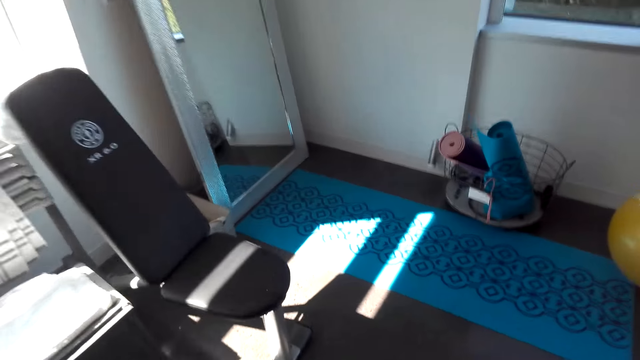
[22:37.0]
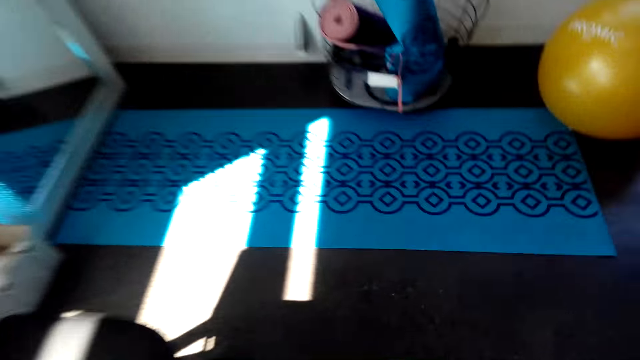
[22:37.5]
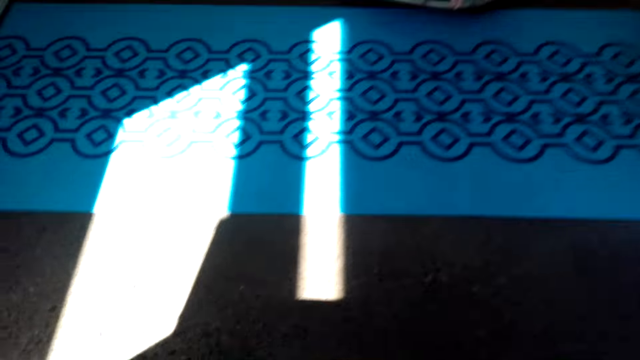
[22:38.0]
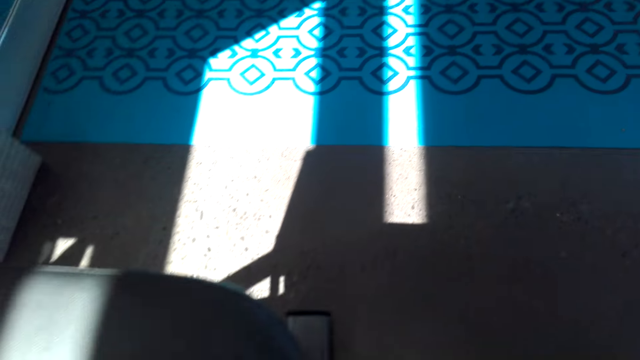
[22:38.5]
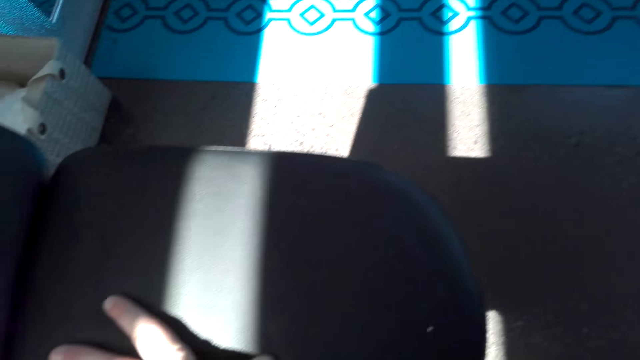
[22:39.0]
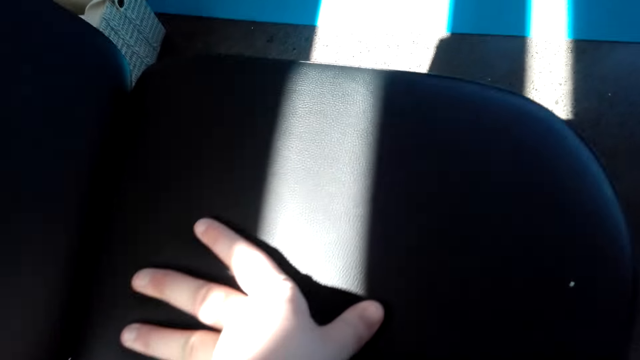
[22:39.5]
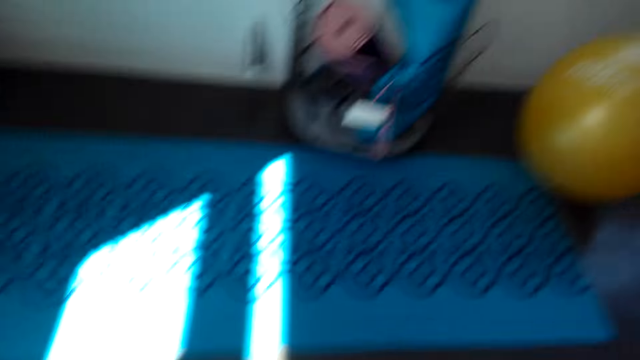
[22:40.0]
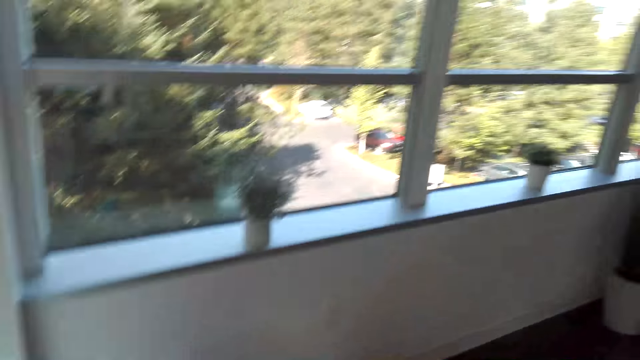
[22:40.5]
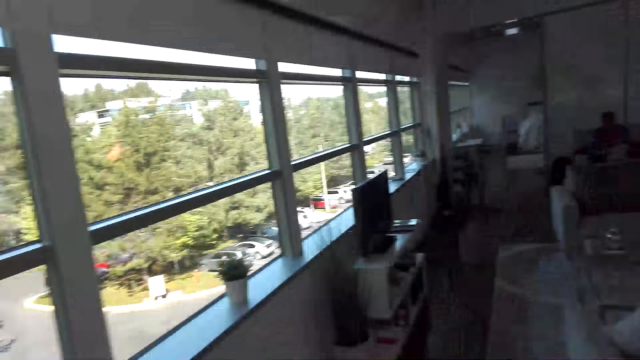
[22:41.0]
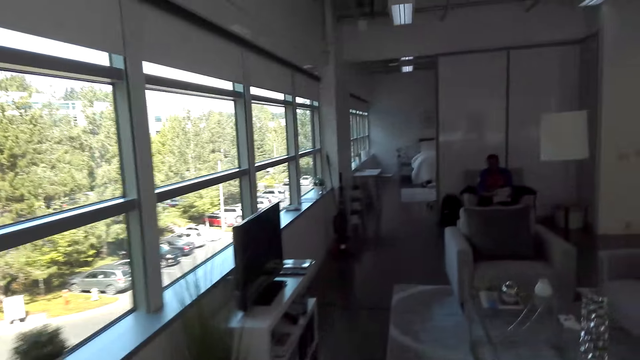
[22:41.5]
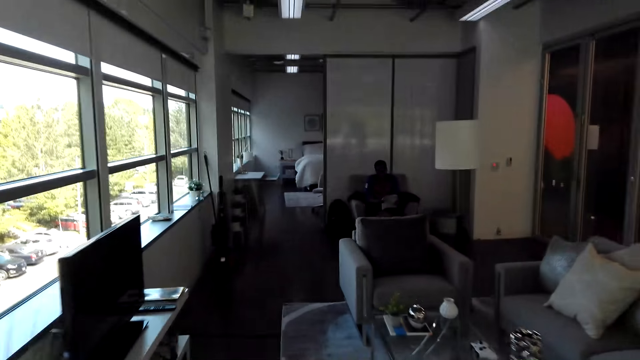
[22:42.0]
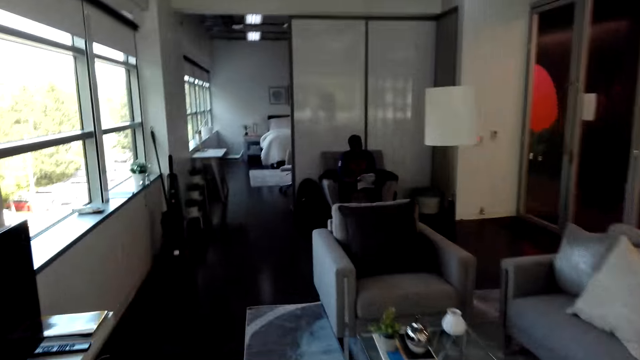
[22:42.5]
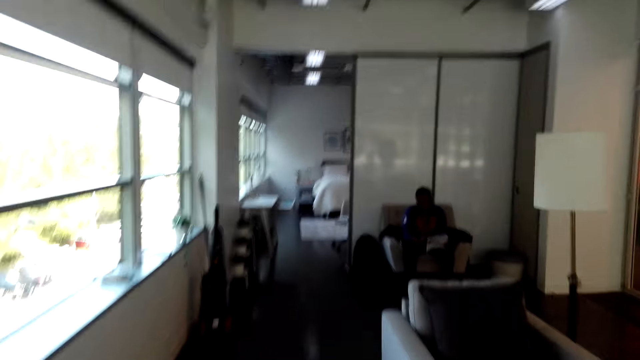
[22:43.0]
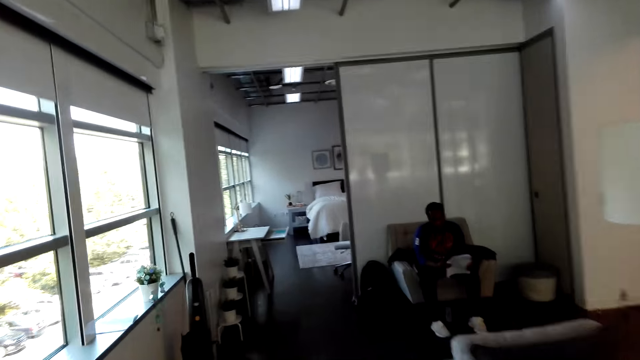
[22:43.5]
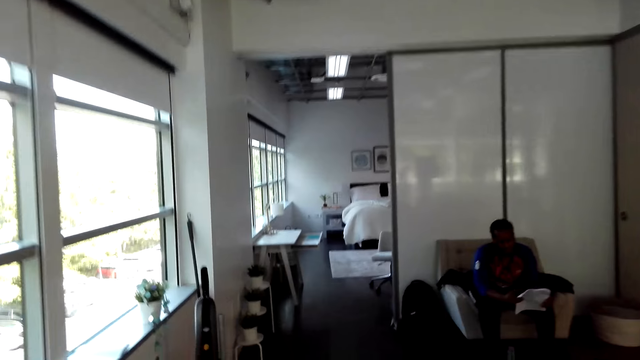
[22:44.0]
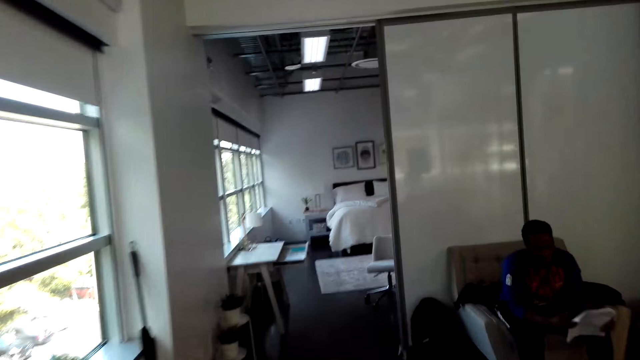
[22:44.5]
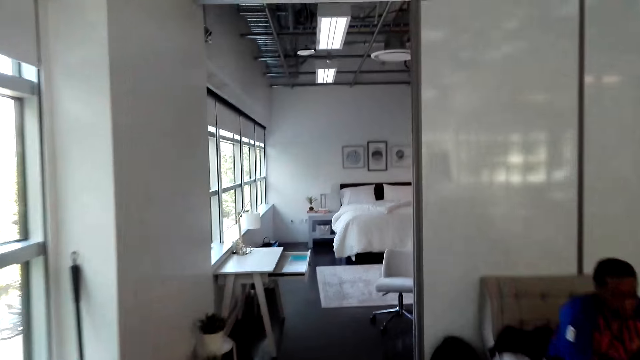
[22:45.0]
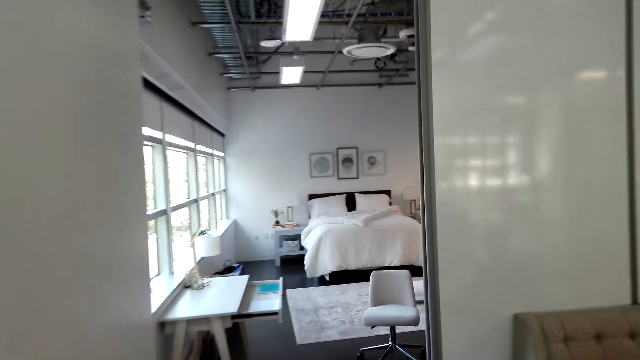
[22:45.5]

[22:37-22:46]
The camera wearer holds on to a chair. They walk in the house.

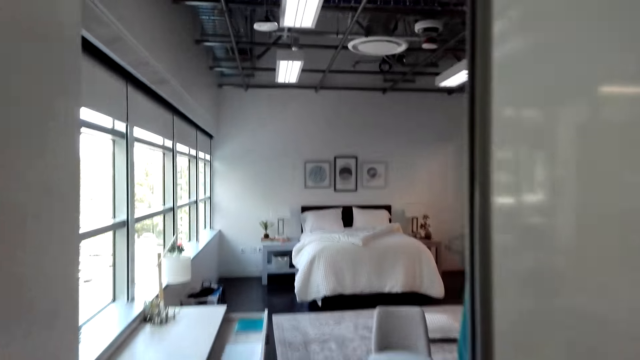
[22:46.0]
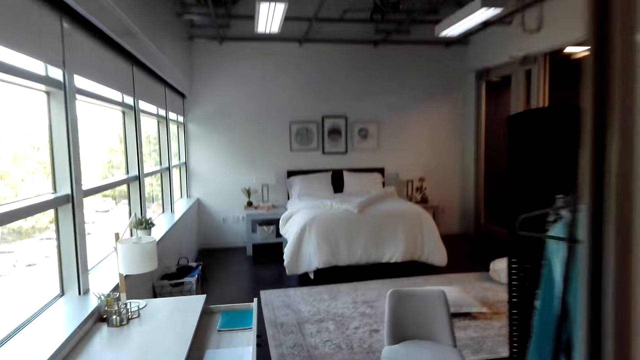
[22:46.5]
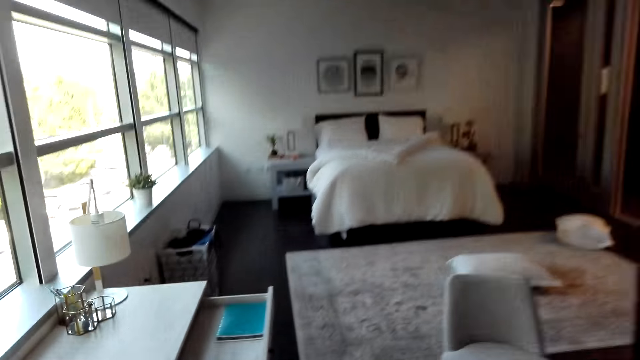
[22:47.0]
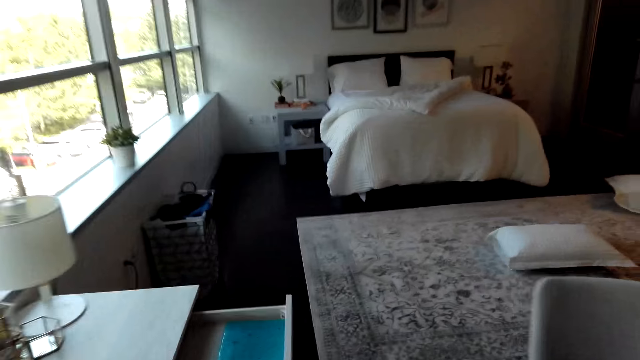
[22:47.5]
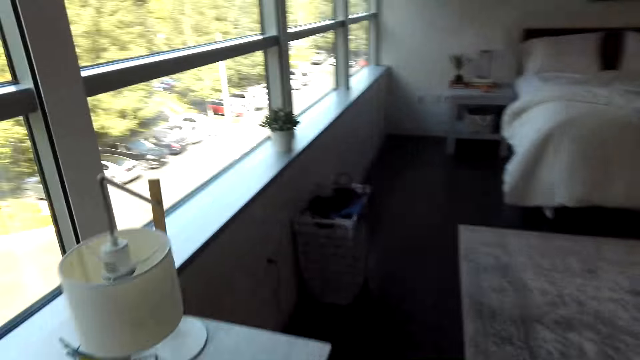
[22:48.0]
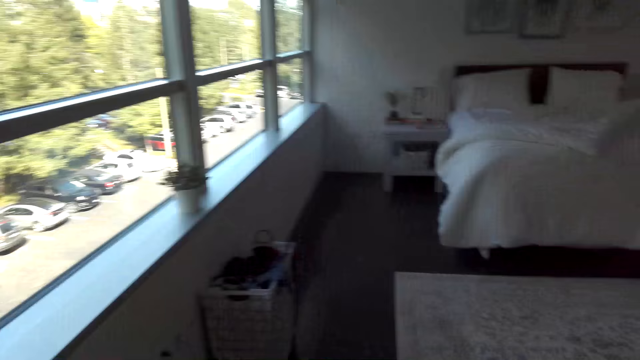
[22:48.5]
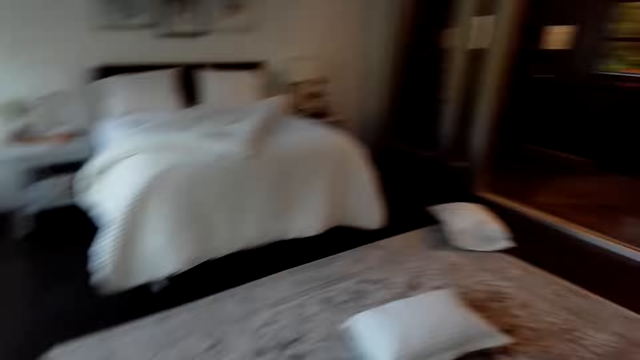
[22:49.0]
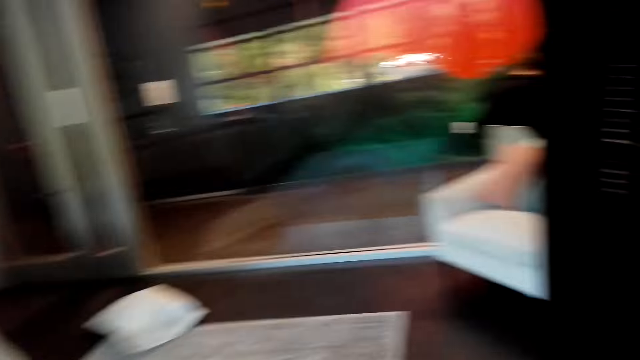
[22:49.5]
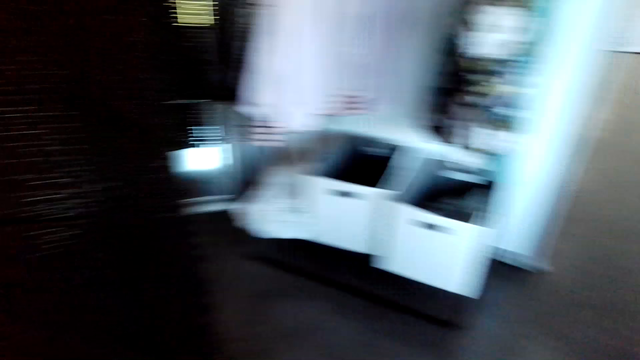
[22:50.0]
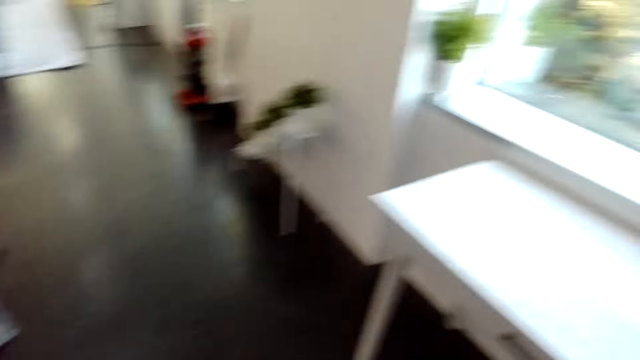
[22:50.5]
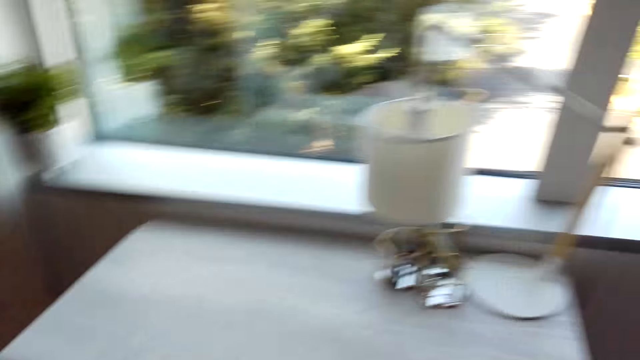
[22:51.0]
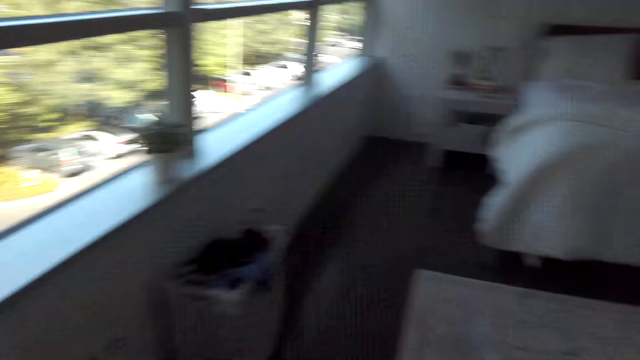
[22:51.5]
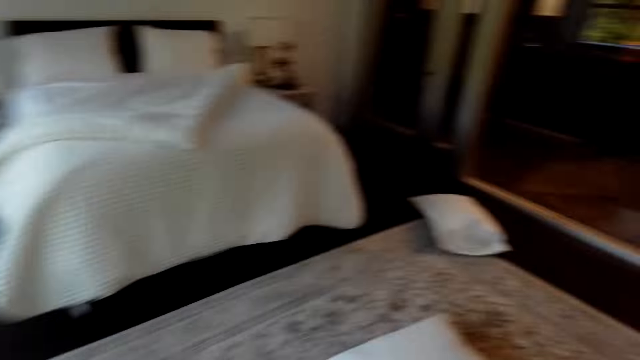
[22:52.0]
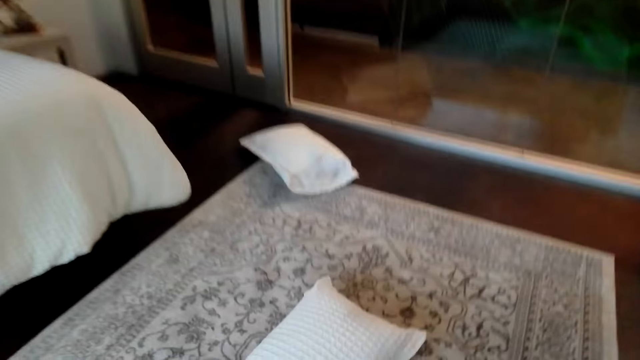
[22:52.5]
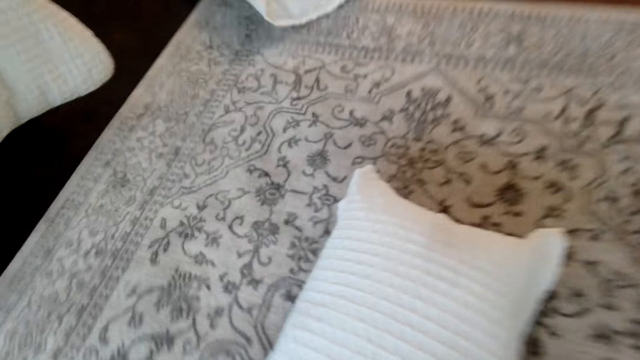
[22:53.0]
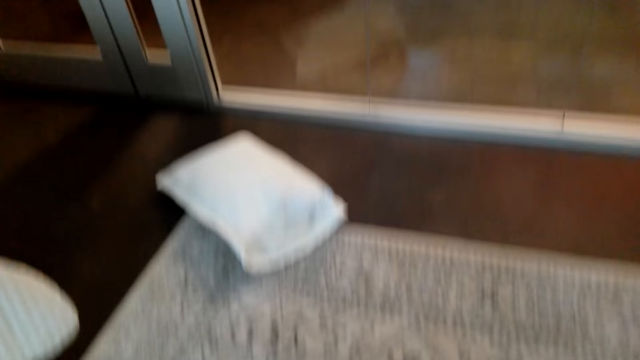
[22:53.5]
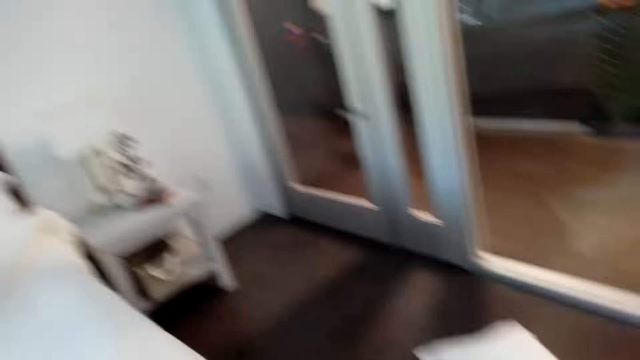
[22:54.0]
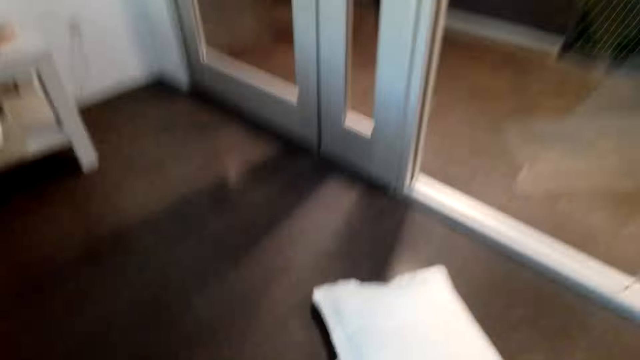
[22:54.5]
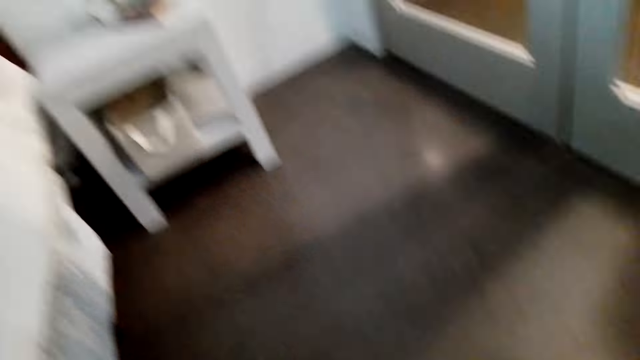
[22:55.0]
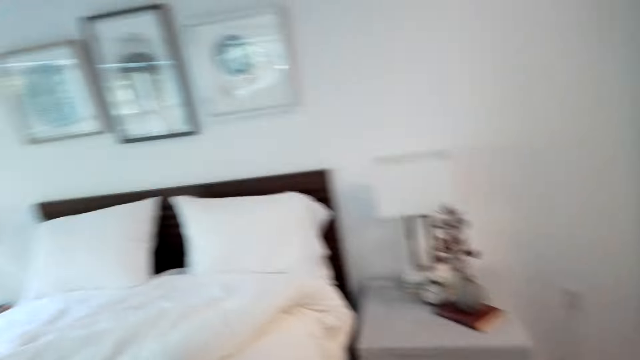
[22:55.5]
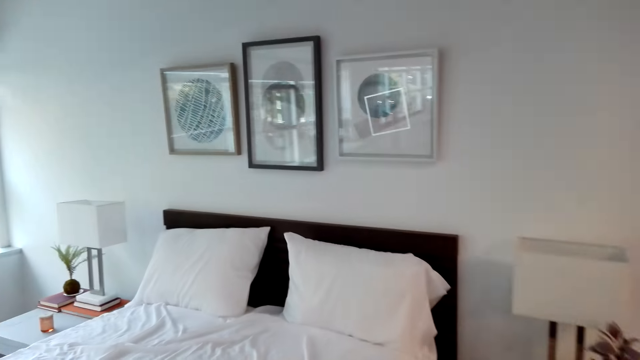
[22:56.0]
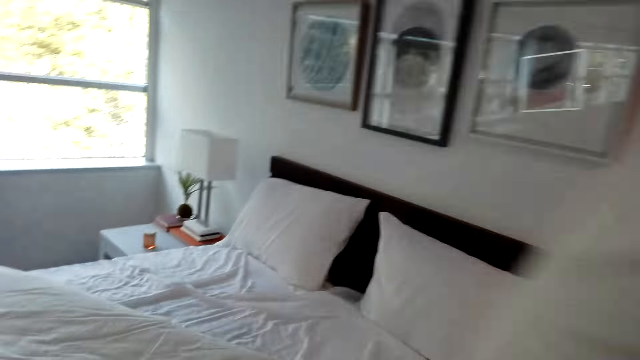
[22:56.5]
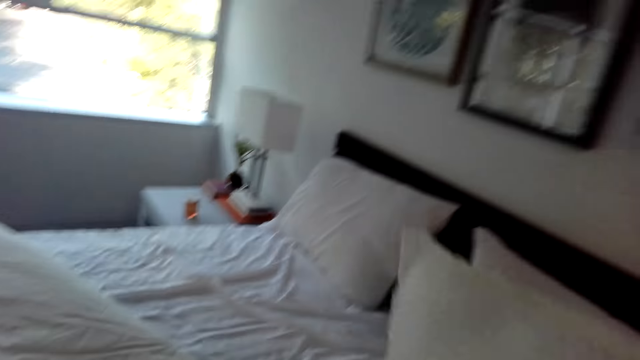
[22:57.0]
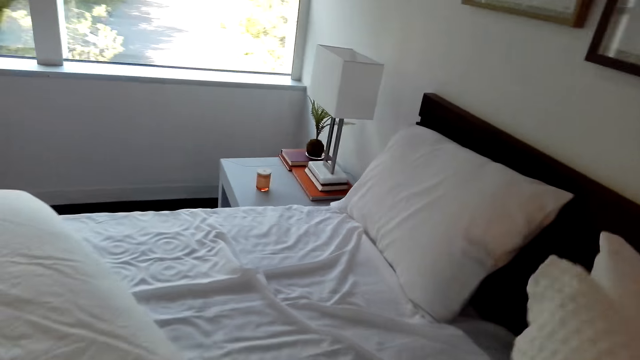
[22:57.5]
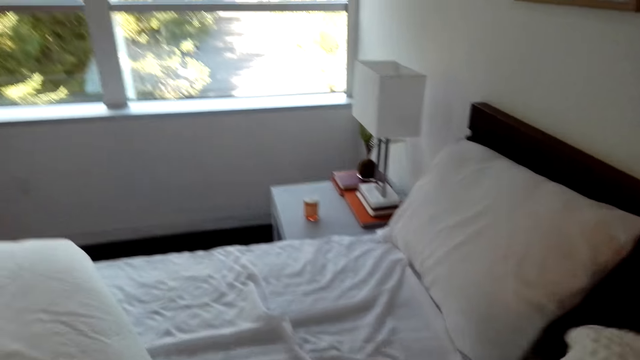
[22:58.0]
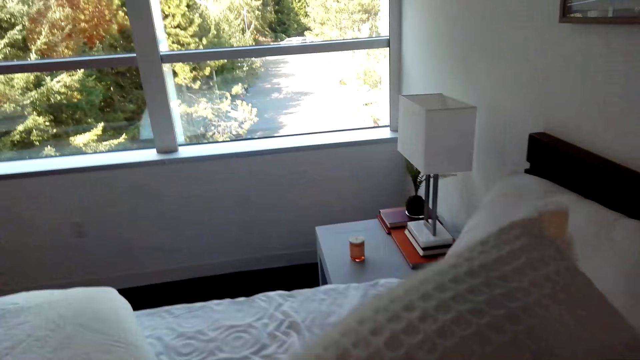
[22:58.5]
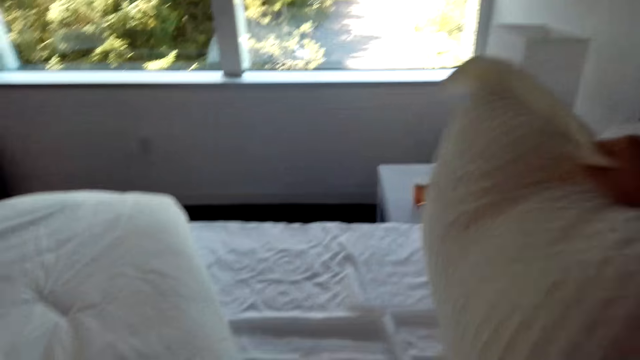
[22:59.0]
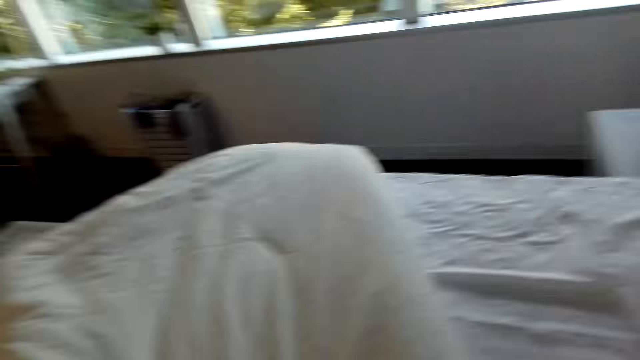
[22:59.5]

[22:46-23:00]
The camera wearer looks around. They pick a pillow. They place the pillow on the bed.
